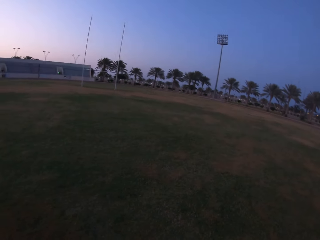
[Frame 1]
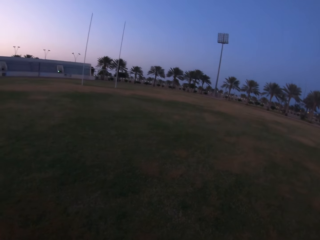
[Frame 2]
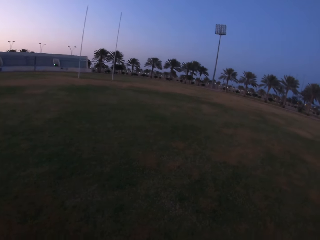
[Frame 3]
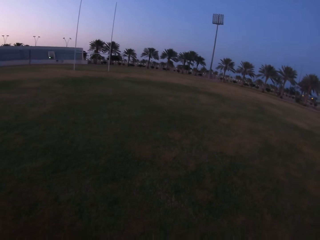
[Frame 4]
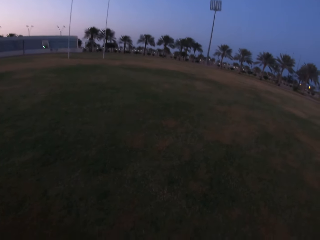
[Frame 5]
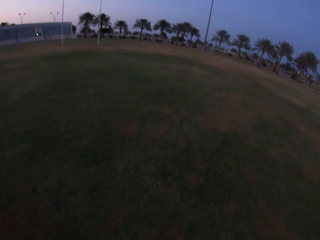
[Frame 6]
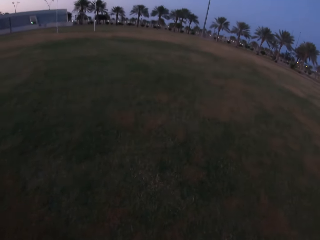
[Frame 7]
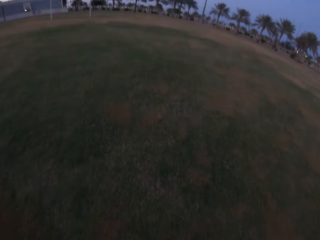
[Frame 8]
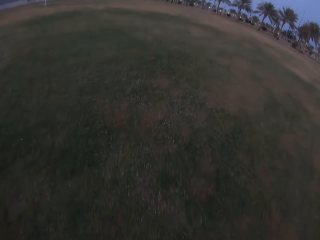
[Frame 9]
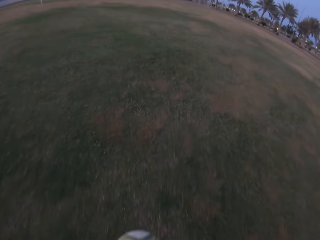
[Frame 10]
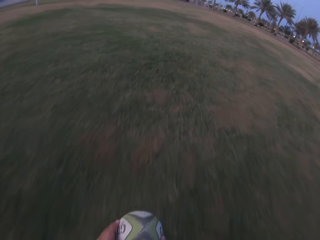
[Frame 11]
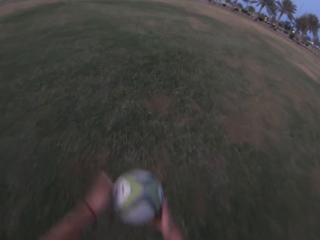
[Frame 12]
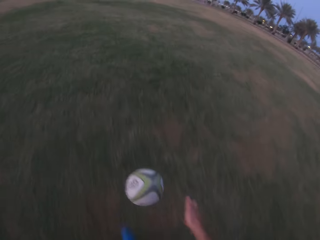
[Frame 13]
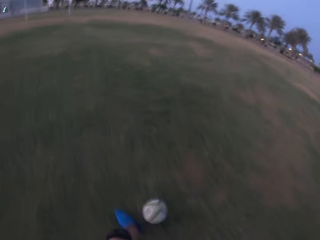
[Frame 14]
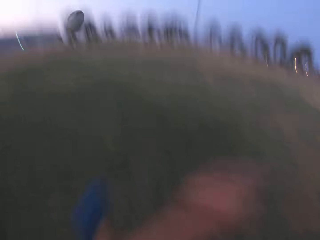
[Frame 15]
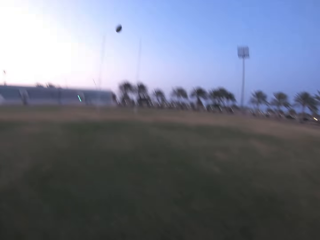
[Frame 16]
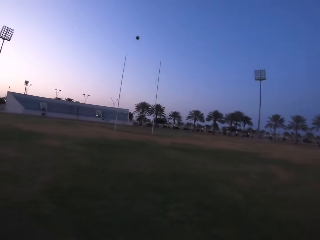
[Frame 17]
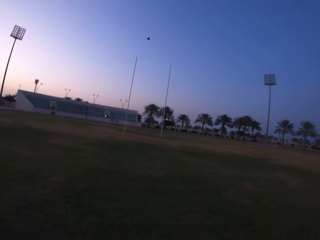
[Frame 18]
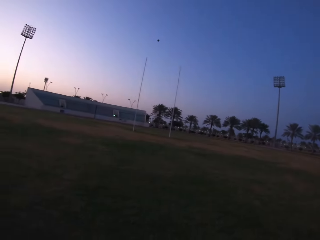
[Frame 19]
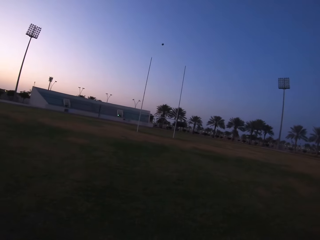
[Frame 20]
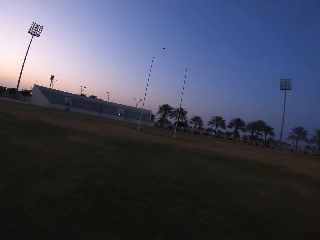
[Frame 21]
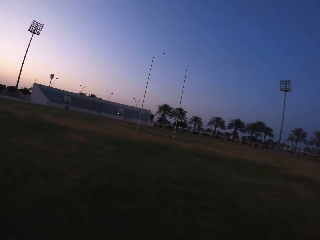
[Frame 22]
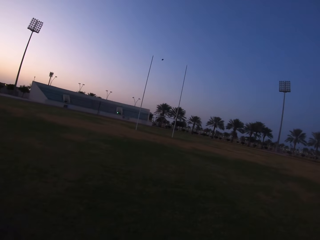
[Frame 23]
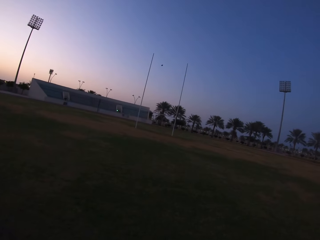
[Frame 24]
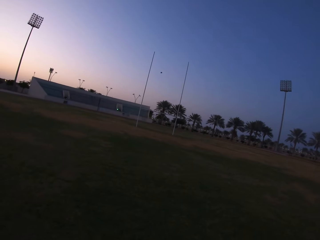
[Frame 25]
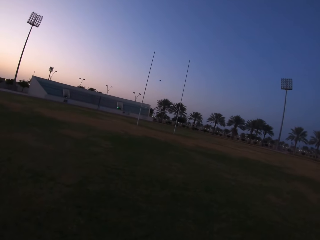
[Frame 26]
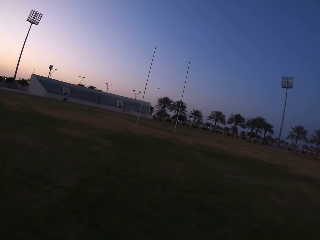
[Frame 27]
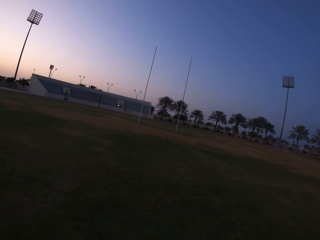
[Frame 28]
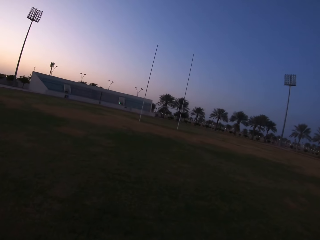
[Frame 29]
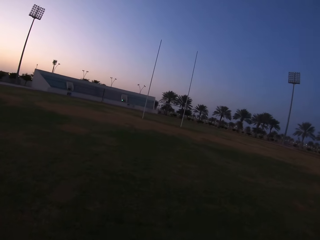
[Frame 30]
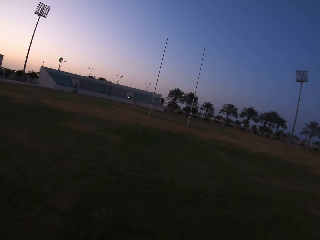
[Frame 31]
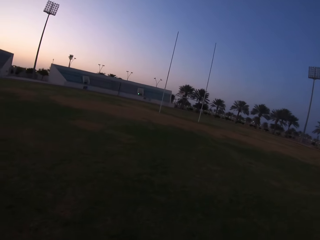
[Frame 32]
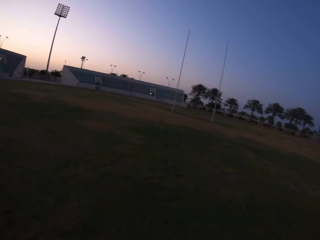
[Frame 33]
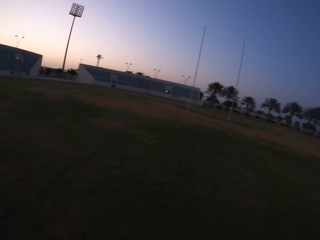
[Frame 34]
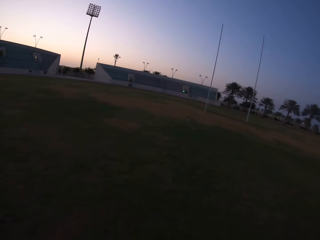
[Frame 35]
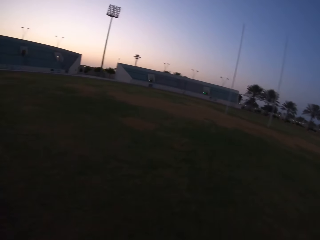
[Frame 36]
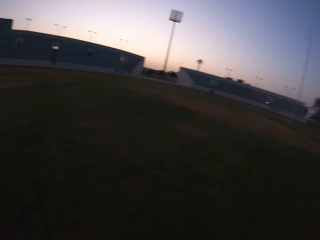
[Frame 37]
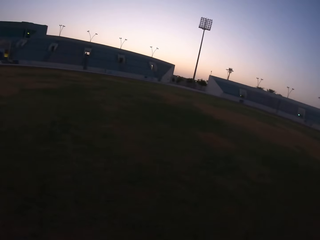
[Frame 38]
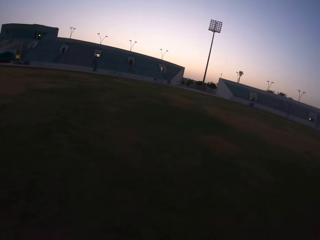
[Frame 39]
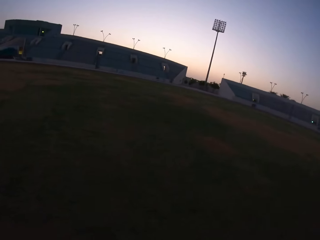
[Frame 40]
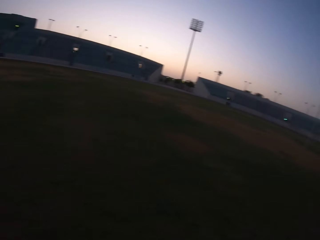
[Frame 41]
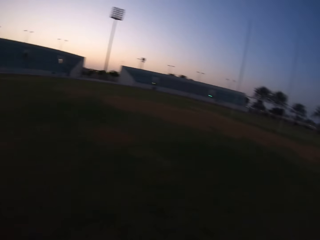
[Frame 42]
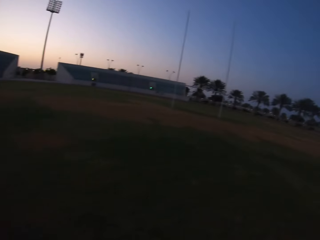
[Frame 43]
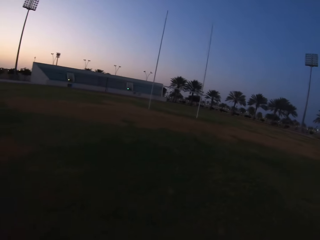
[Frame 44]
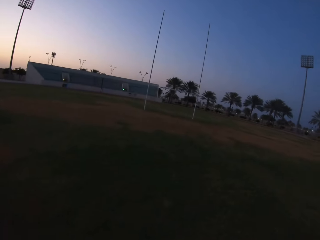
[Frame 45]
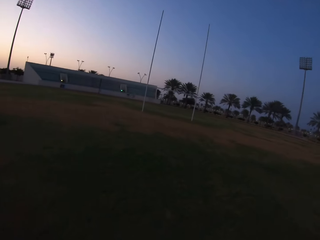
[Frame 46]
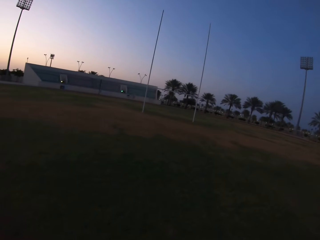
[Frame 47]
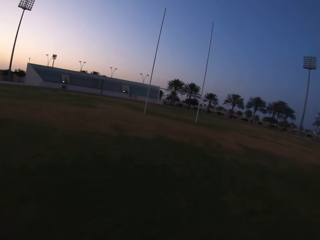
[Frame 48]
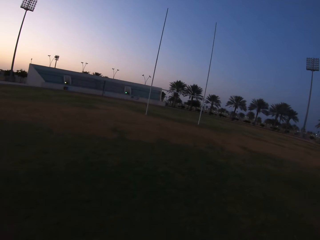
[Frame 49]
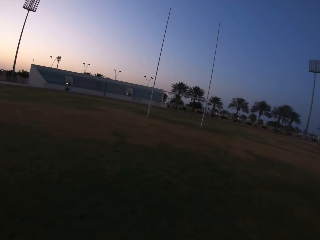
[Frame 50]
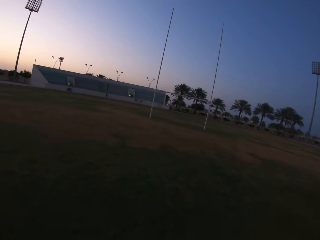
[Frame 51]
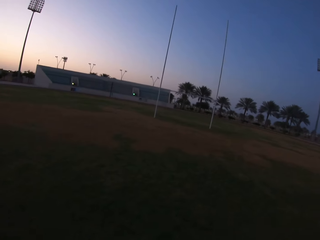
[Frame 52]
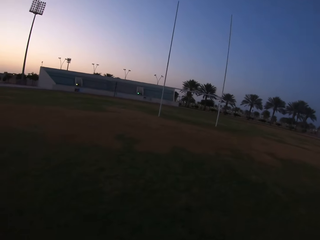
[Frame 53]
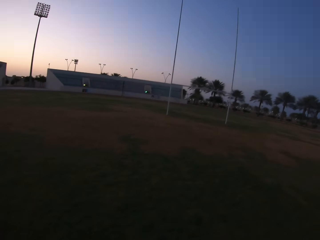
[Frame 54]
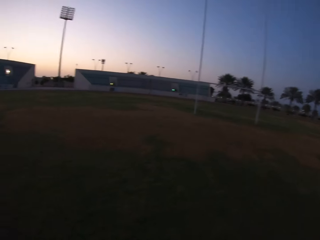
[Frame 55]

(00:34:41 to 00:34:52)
The camera wearer looks around the field. They kick the ball in the field. They walk towards the ball. They run in the field.

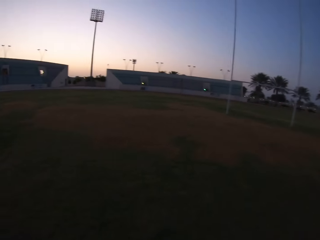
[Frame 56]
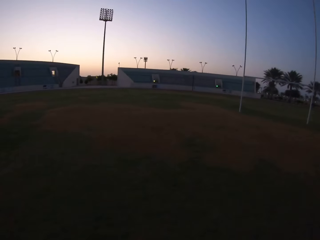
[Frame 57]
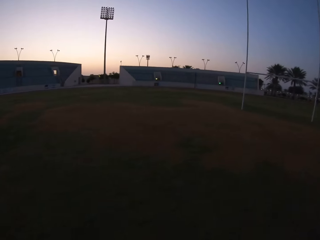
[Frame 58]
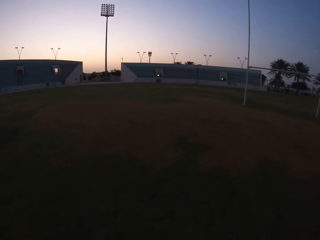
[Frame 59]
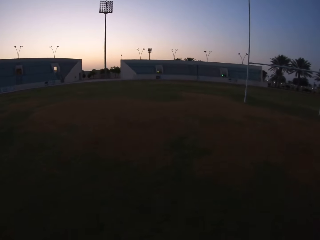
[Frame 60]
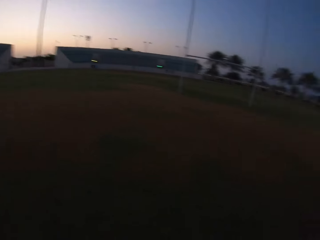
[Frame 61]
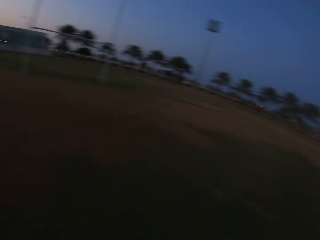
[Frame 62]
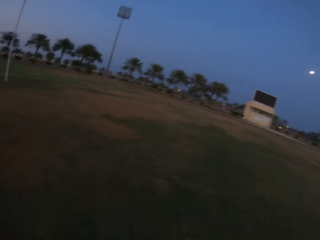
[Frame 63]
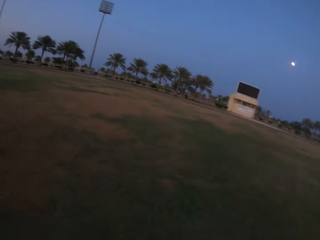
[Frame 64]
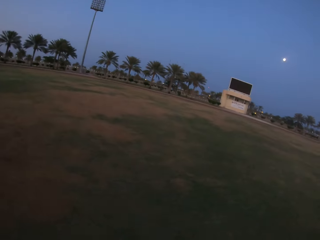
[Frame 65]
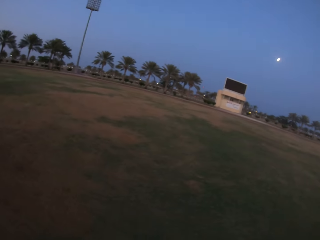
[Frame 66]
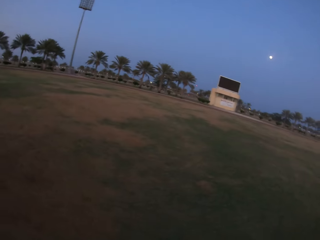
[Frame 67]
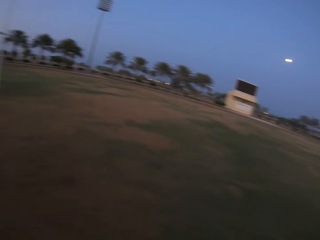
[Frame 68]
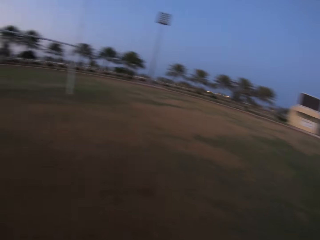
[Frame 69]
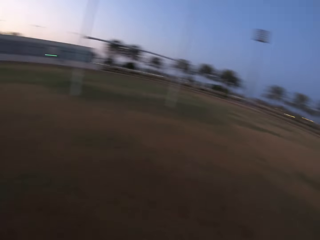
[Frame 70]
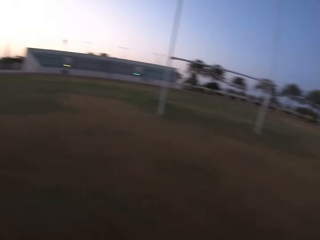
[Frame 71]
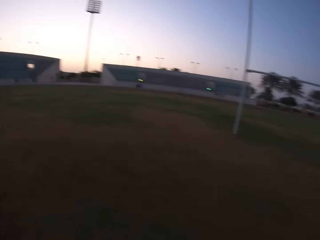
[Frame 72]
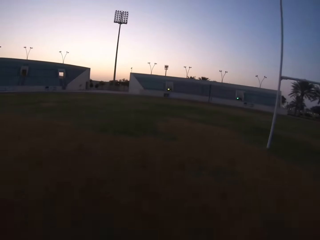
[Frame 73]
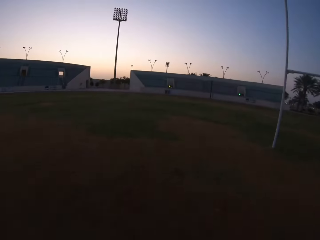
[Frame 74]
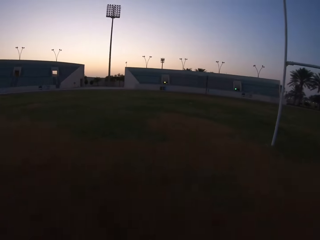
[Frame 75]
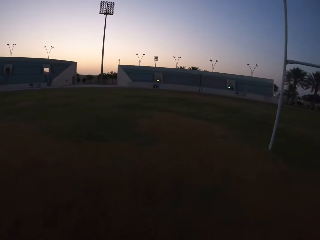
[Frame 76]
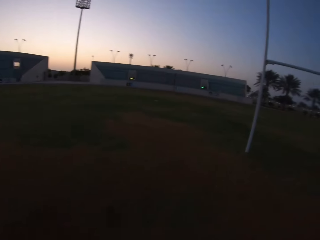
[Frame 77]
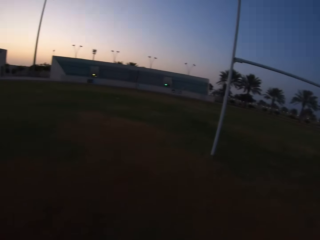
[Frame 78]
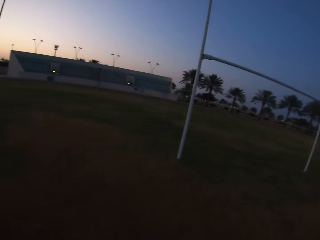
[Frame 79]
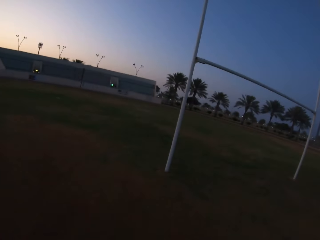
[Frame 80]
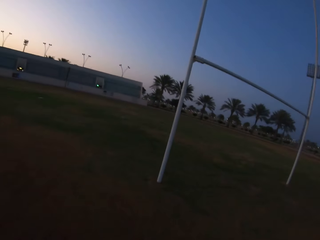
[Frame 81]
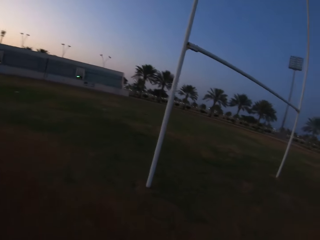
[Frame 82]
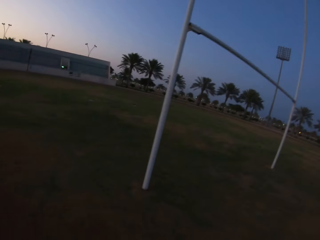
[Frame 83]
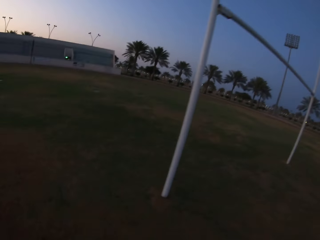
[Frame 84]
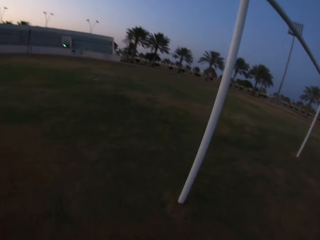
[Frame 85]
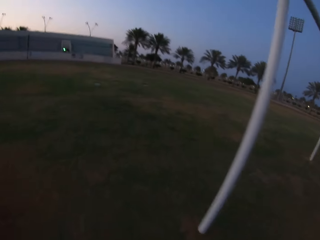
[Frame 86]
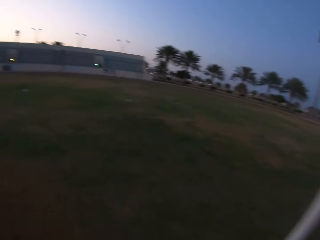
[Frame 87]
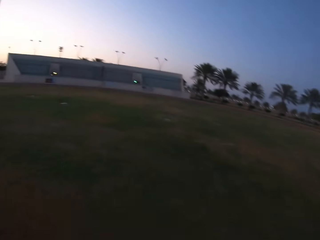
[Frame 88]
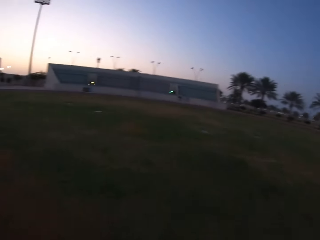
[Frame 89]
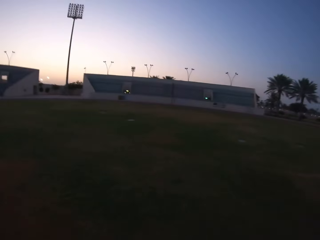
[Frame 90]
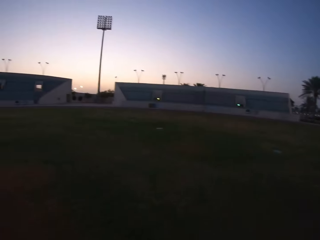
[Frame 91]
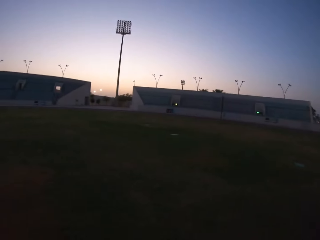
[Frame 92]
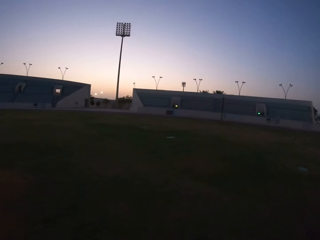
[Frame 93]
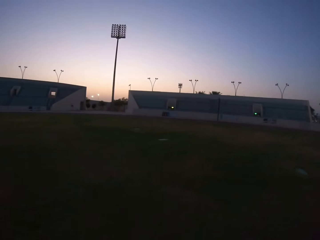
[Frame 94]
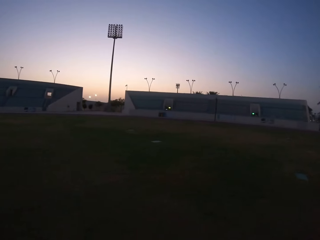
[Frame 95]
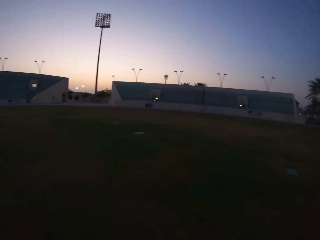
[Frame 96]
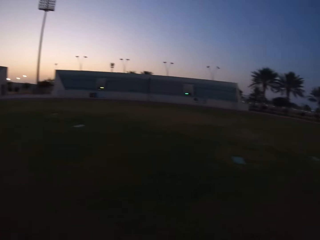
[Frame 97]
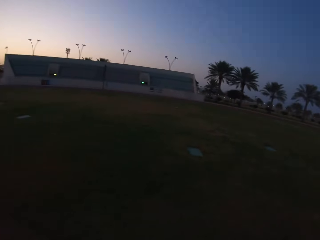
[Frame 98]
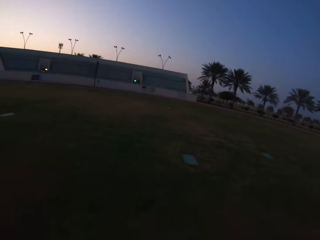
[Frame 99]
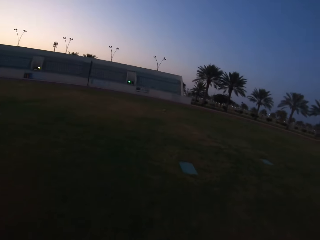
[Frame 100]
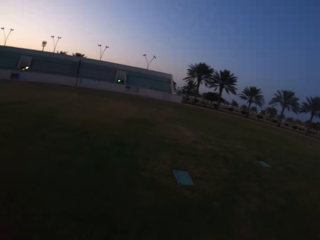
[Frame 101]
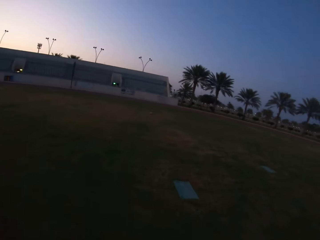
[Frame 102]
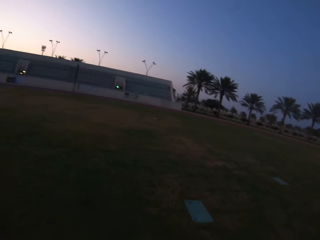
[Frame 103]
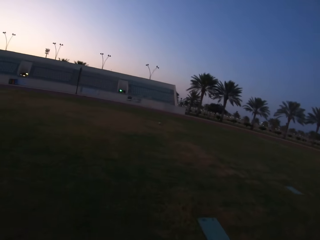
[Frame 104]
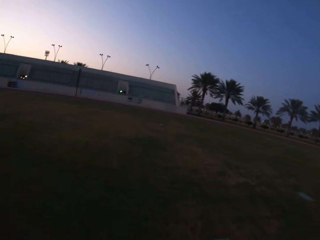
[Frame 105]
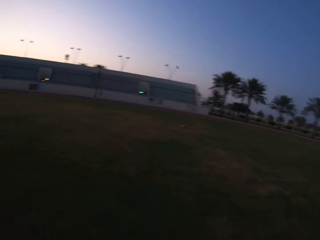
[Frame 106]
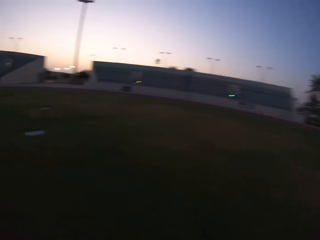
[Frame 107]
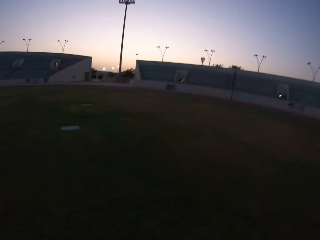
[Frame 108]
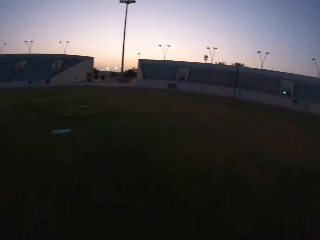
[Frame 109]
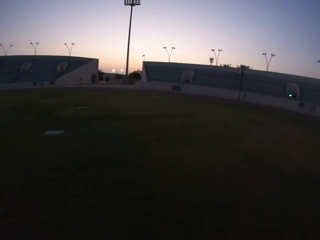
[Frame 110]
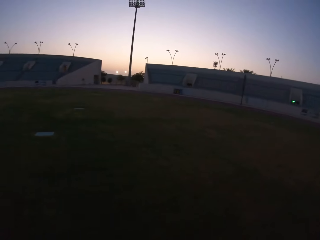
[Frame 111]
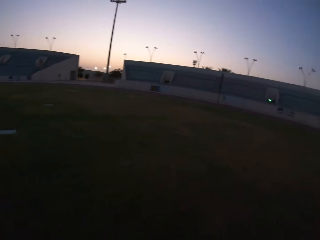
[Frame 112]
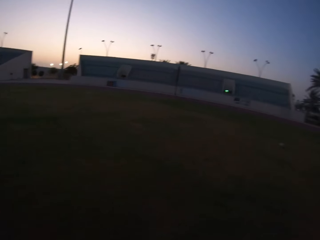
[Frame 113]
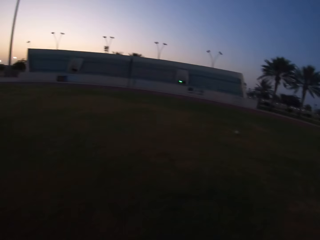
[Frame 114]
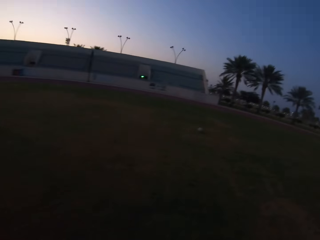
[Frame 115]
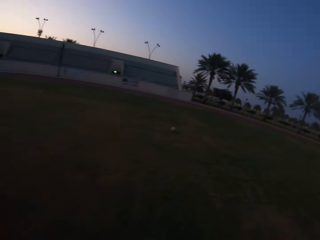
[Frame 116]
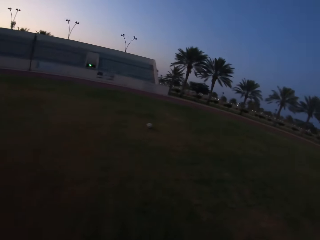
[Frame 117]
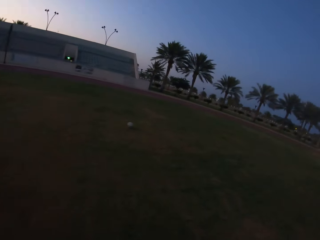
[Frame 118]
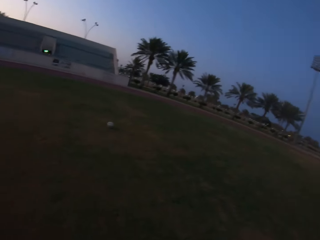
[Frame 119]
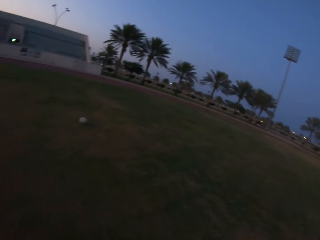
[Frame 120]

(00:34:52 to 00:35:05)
The camera wearer looks around the field. They run in the field.
